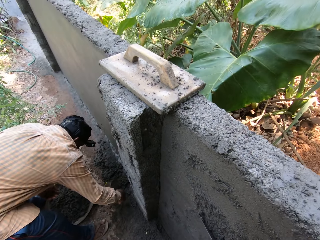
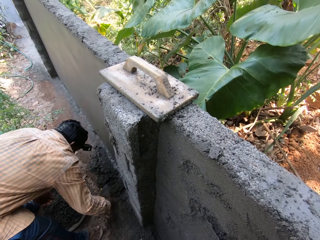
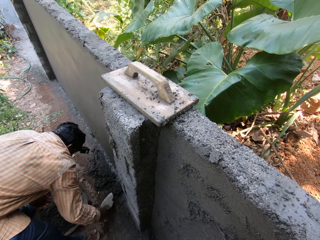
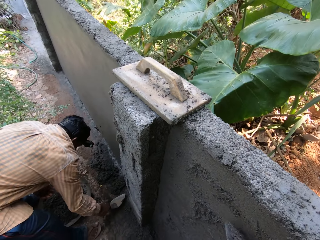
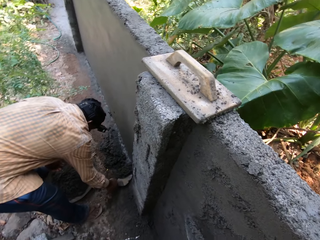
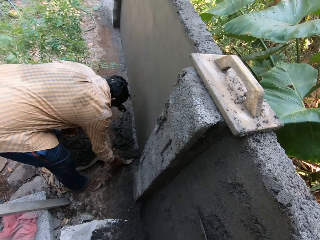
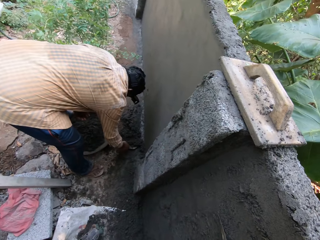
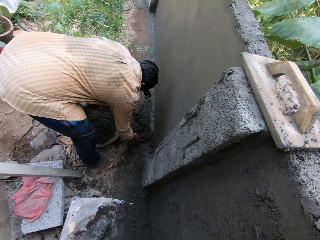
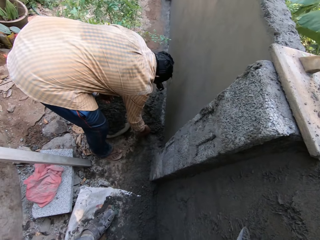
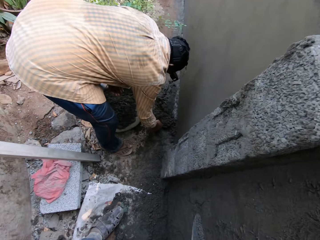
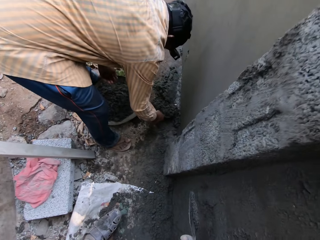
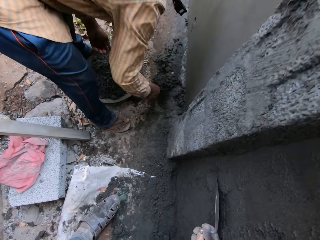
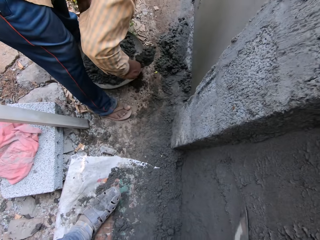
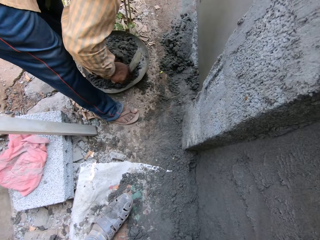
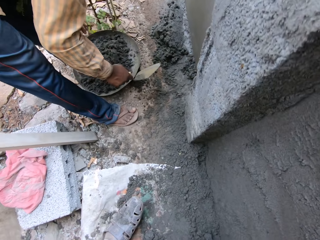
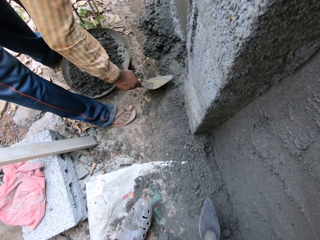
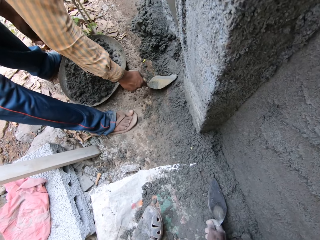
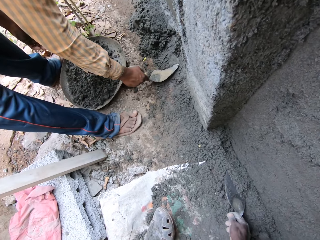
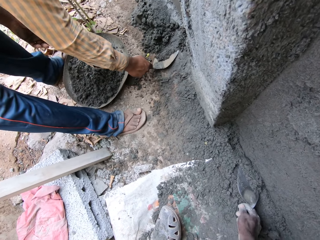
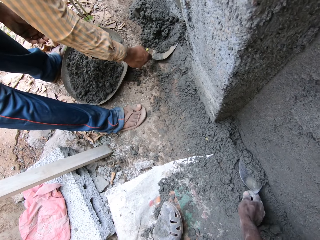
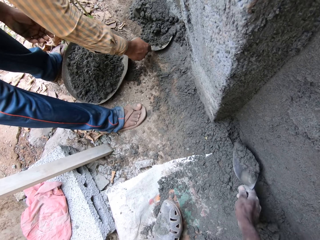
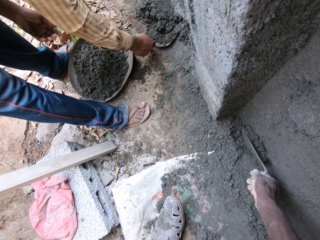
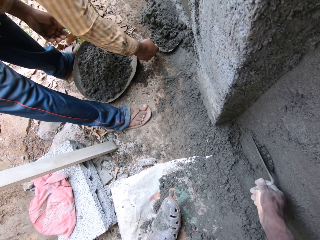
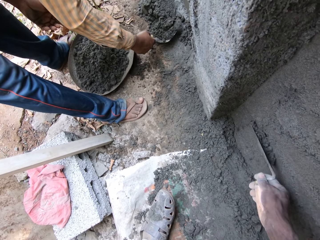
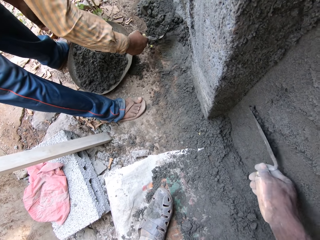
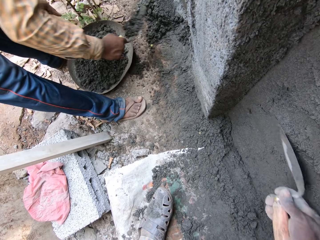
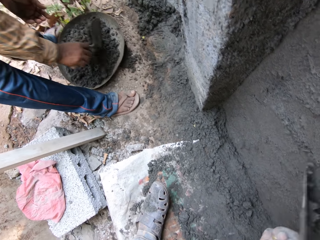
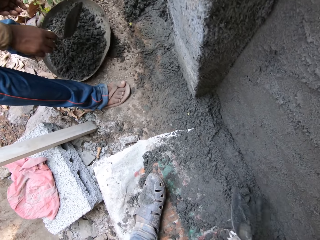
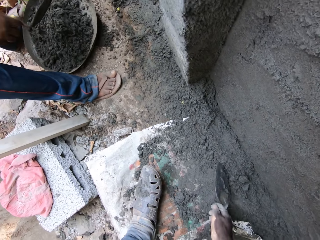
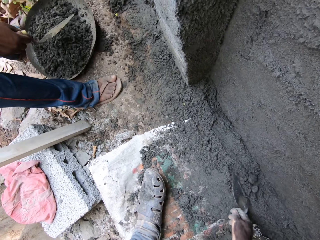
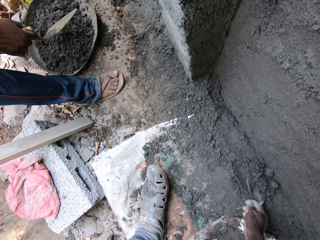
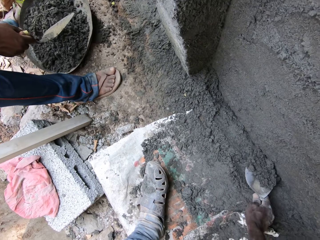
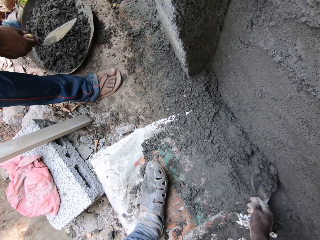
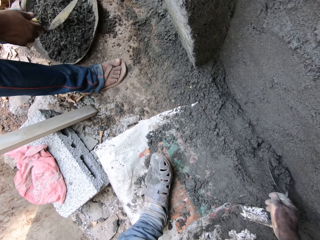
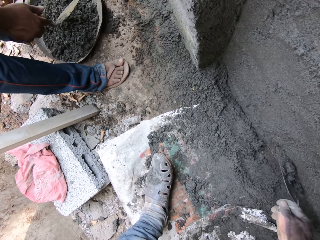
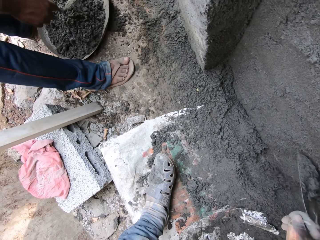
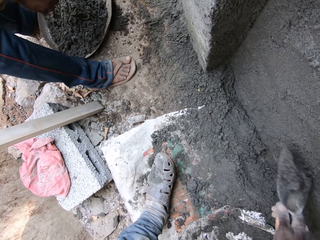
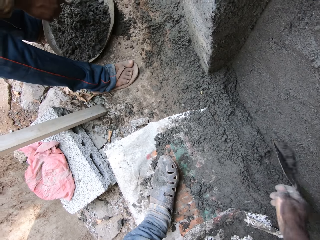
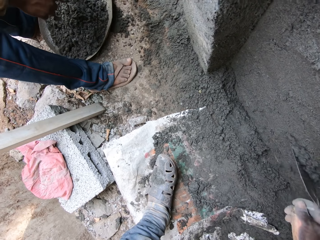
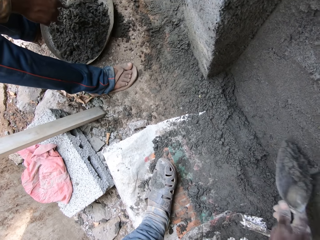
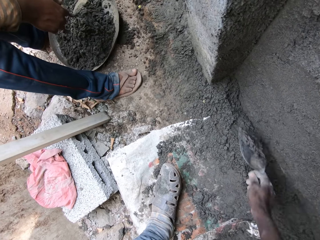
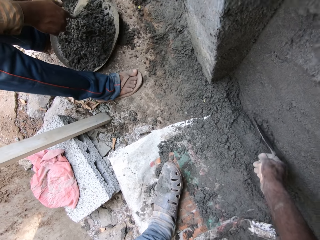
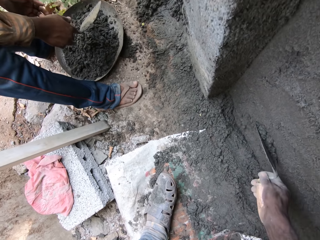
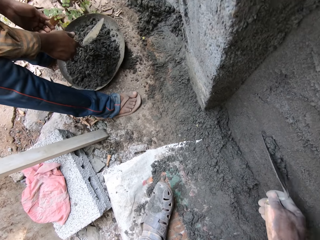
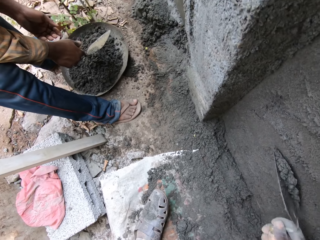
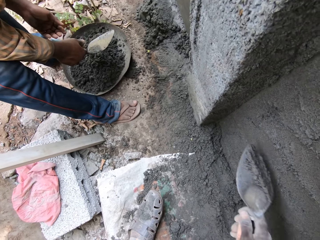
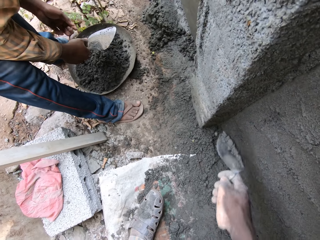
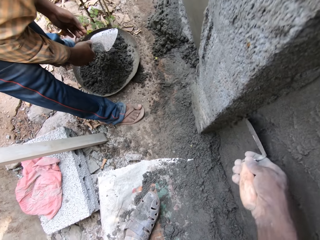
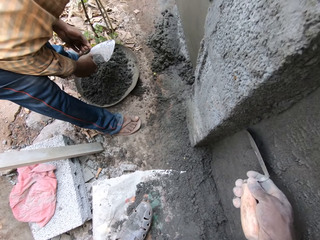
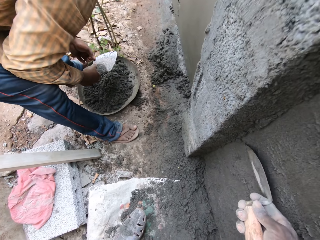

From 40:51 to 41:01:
A man packs some cement mortar from the floor with the trowel in his right hand. The man puts the cement mortar into the pan with the trowel in his right hand. The man packs some cement mortar from the floor with the trowel in his right hand. The camera wearer packs some cement mortar from the floor with the trowel in his right hand. He plasters the wall with the cement mortar and the trowel in his right hand. The man puts the cement mortar into the pan with the trowel in his right hand. The camera wearer packs some cement mortar from the floor with the trowel in his right hand. He plasters the wall with the cement mortar and the trowel in his right hand.

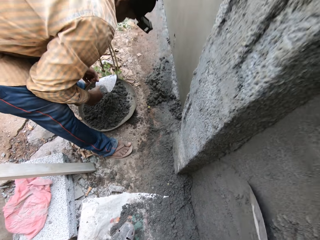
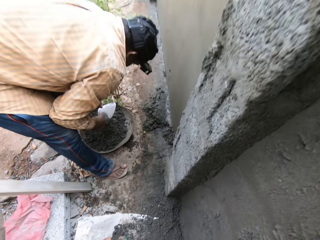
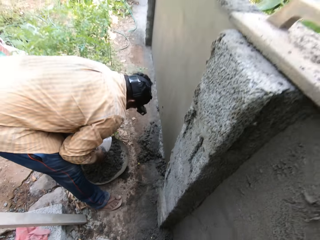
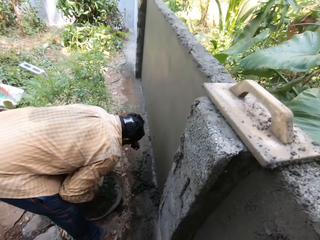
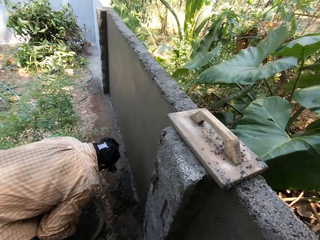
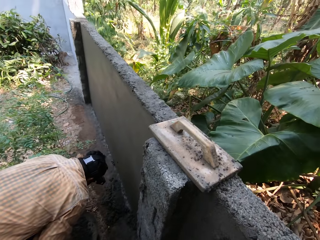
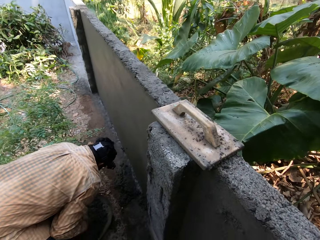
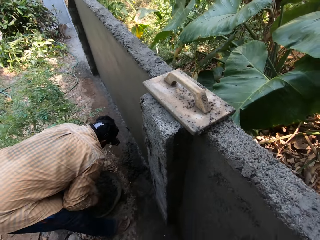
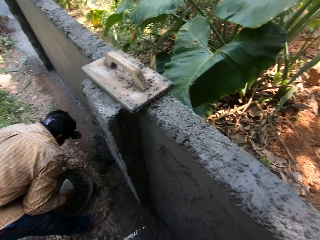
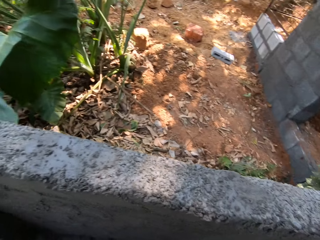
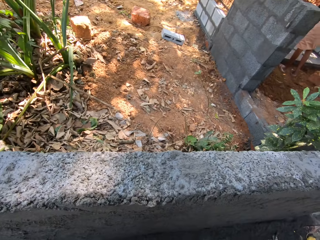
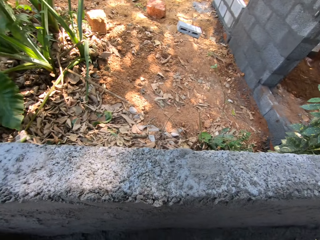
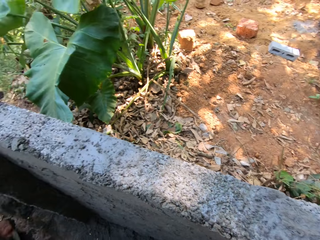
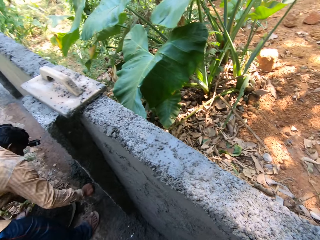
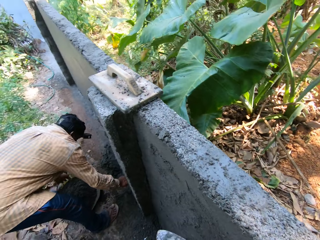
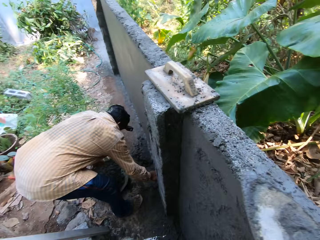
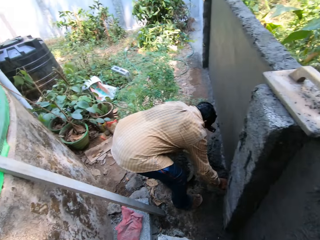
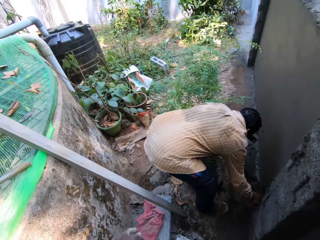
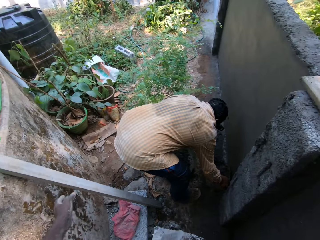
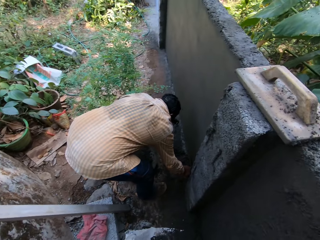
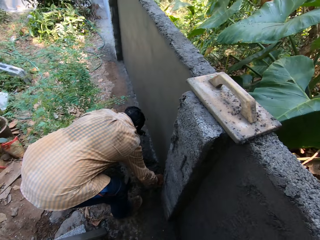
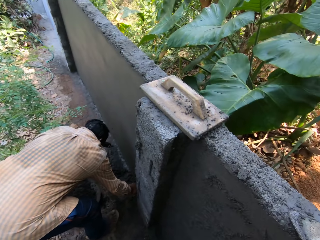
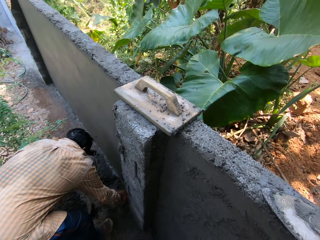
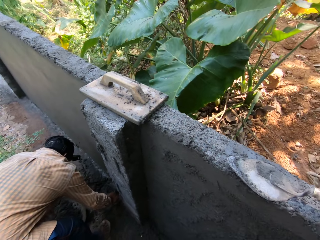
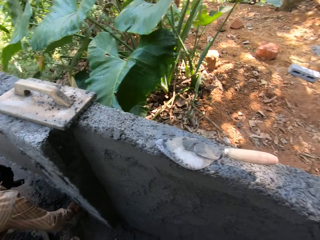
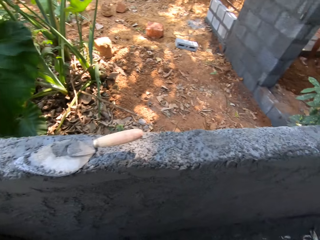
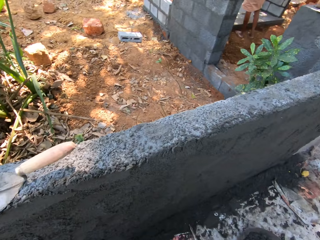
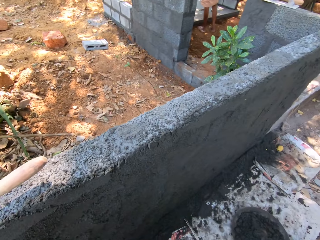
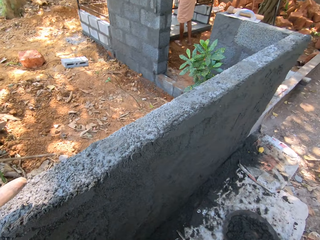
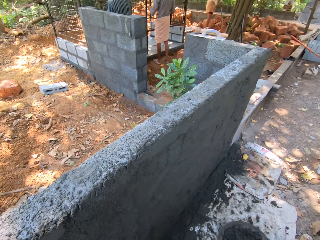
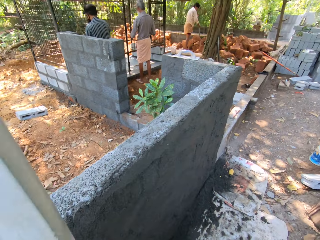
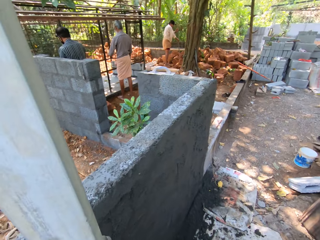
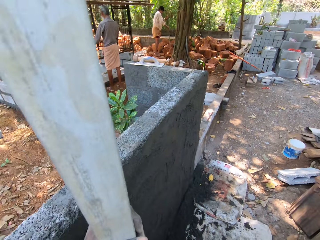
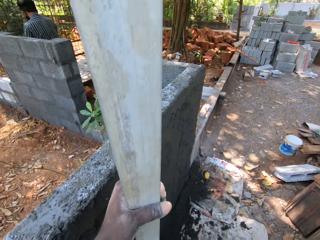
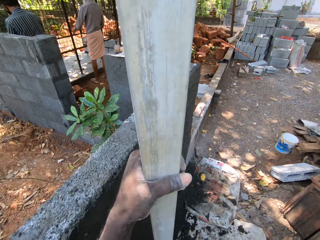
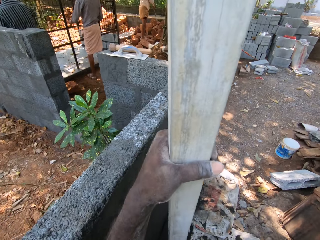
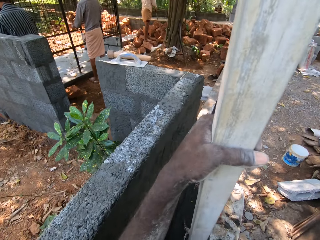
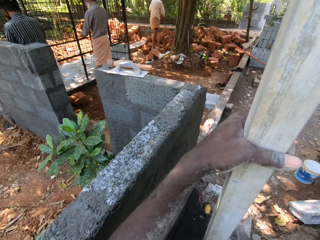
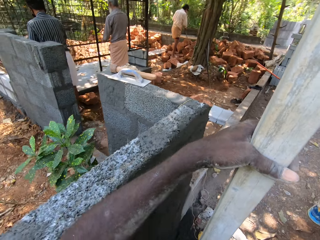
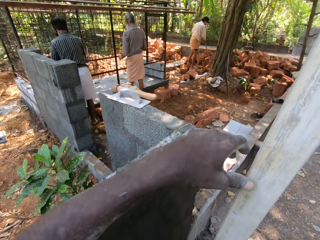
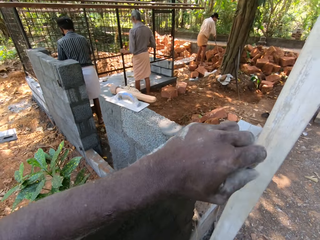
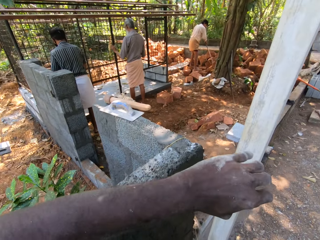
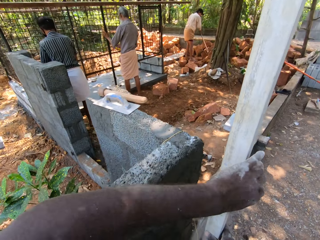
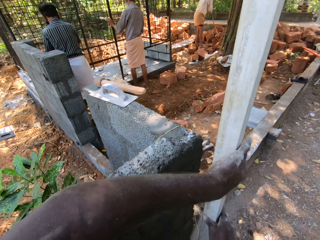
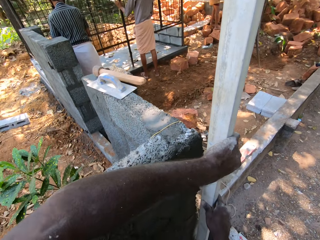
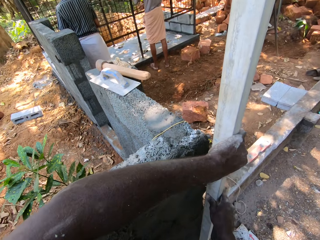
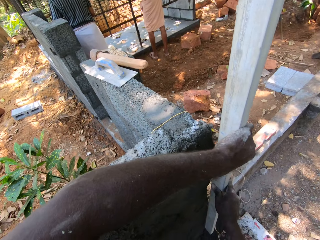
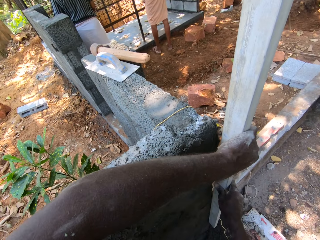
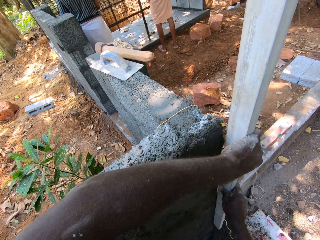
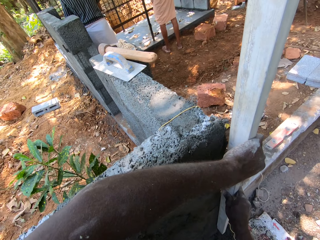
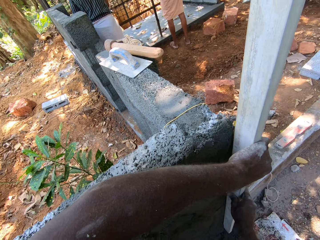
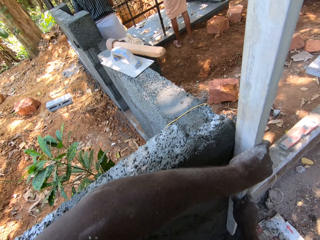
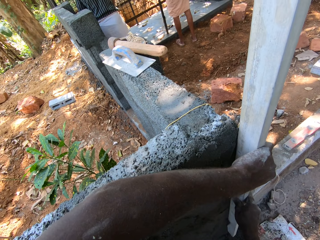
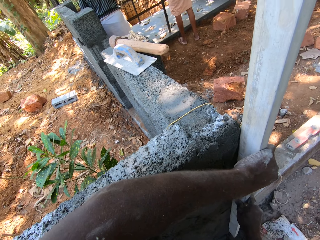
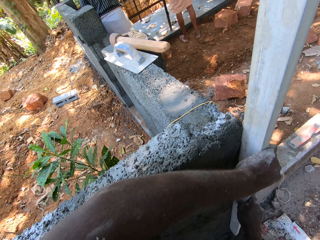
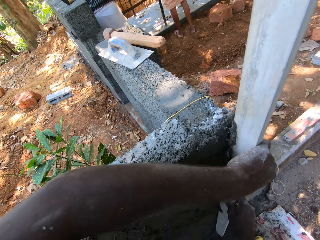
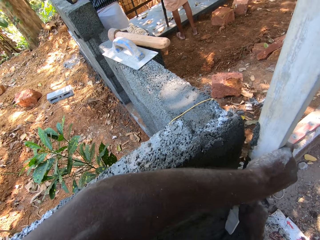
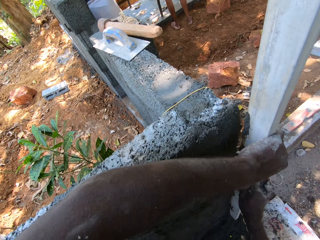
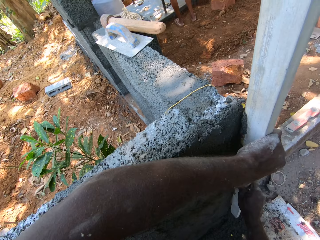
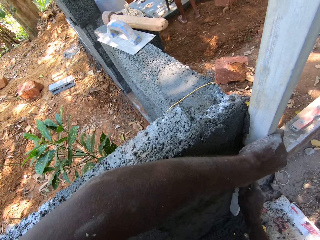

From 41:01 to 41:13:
The camera wearer looks around. He stretches the trowel. He looks around. He picks an aluminum channel from a wall with his left hand. A man holds a stick in both hands. Another man scrapes a metal cage with a scraper in his right hand. A third man scrapes the metal cage with a scraper in his right hand. The camera wearer walks. He smoothens the wall with the aluminum channel in both hands.
